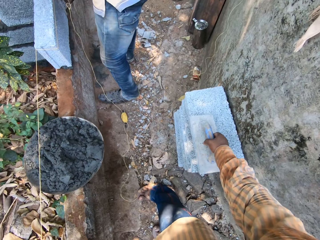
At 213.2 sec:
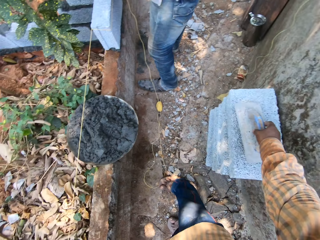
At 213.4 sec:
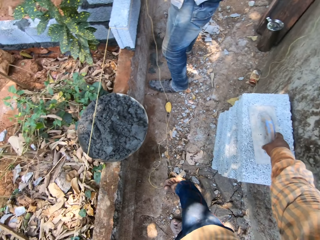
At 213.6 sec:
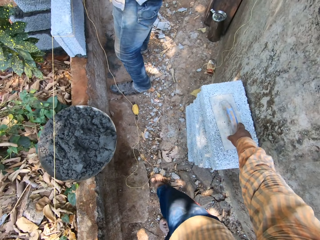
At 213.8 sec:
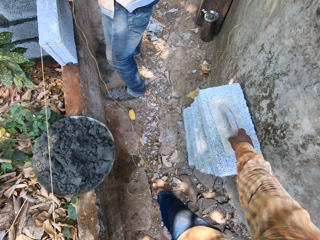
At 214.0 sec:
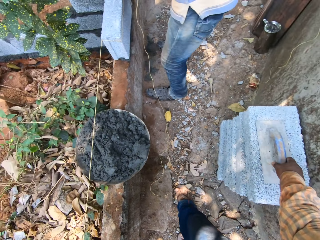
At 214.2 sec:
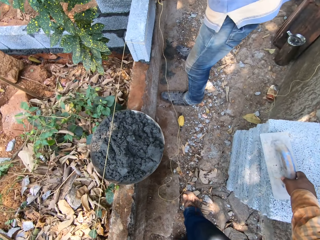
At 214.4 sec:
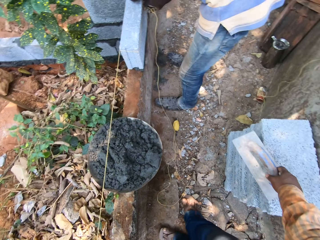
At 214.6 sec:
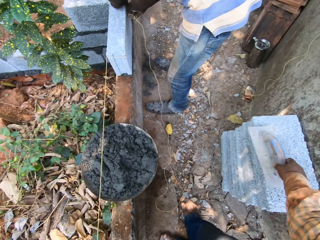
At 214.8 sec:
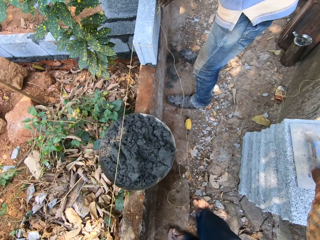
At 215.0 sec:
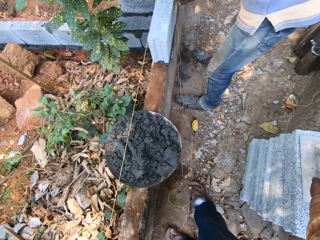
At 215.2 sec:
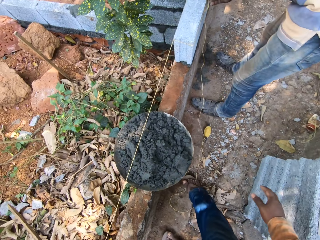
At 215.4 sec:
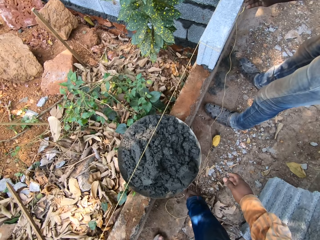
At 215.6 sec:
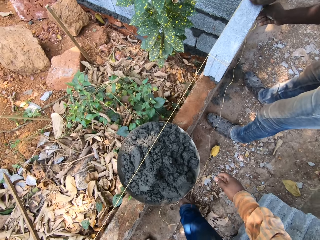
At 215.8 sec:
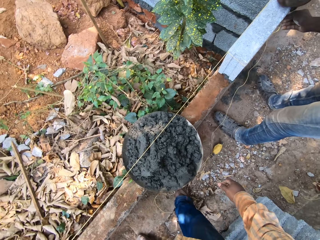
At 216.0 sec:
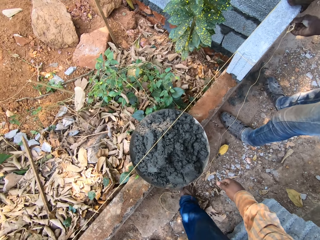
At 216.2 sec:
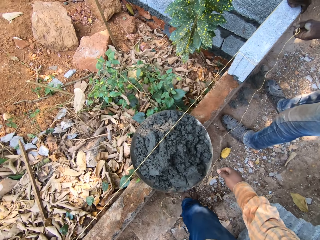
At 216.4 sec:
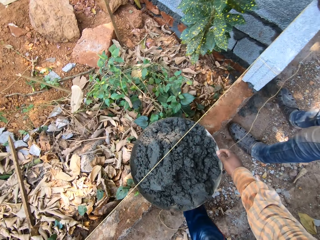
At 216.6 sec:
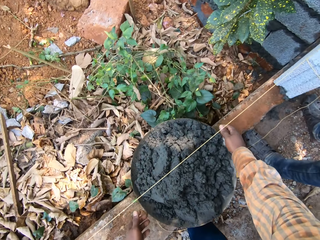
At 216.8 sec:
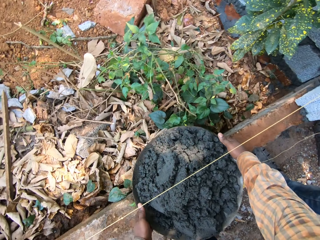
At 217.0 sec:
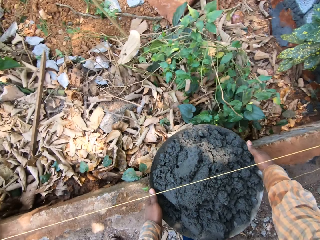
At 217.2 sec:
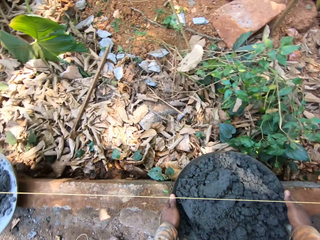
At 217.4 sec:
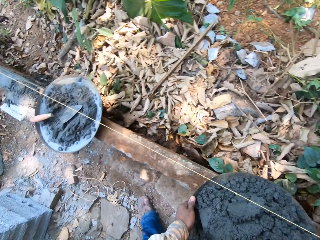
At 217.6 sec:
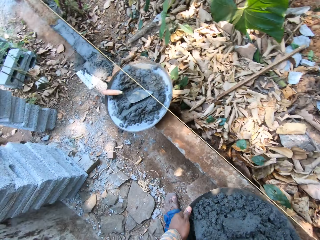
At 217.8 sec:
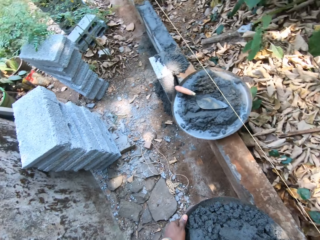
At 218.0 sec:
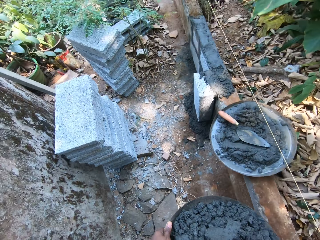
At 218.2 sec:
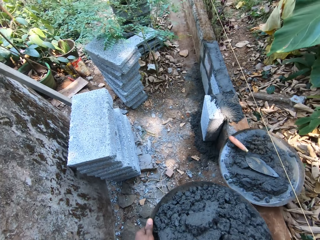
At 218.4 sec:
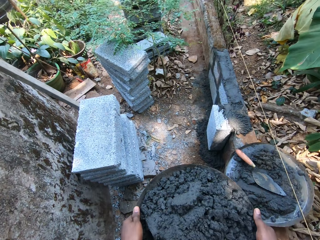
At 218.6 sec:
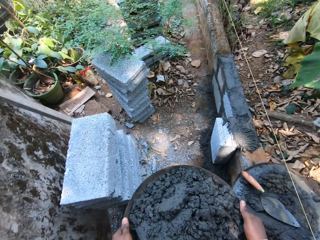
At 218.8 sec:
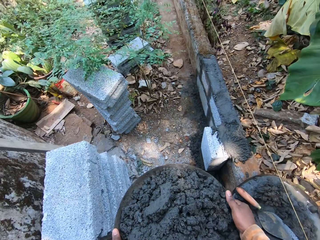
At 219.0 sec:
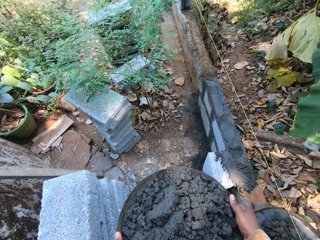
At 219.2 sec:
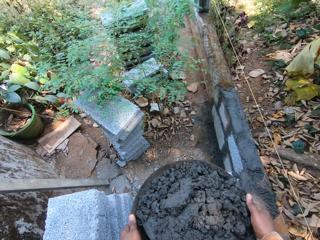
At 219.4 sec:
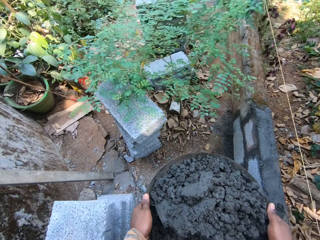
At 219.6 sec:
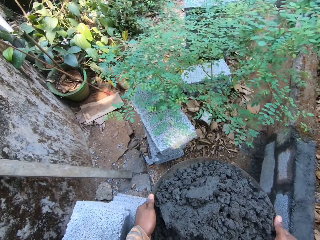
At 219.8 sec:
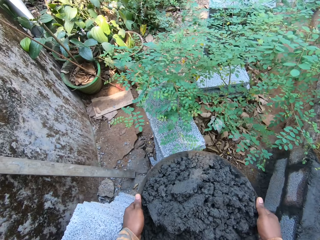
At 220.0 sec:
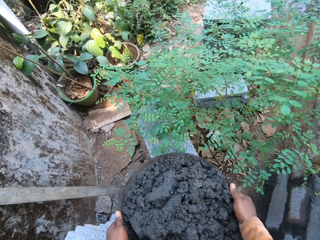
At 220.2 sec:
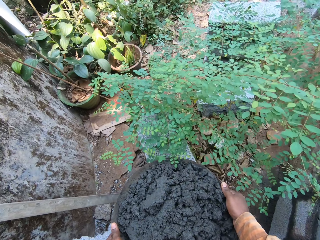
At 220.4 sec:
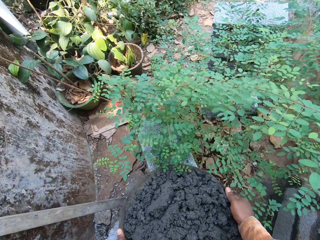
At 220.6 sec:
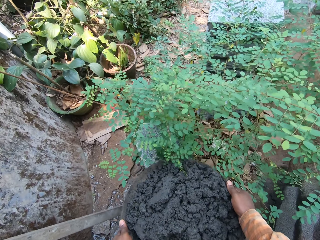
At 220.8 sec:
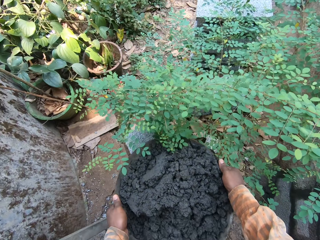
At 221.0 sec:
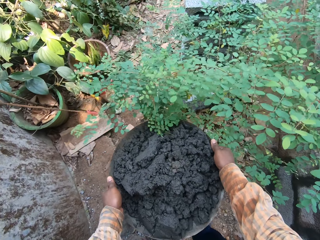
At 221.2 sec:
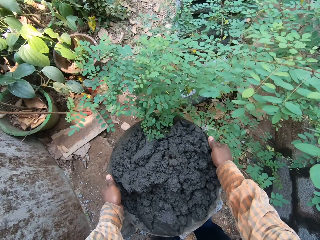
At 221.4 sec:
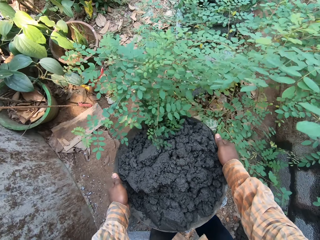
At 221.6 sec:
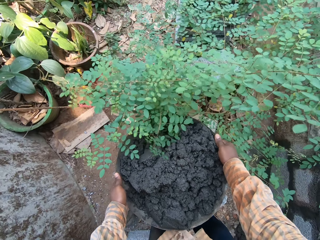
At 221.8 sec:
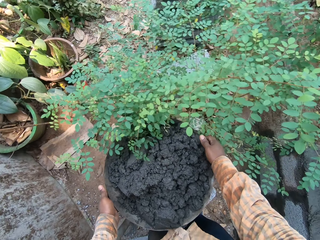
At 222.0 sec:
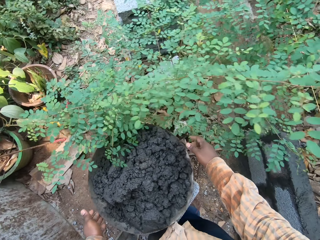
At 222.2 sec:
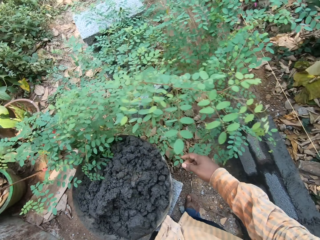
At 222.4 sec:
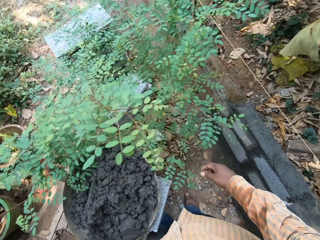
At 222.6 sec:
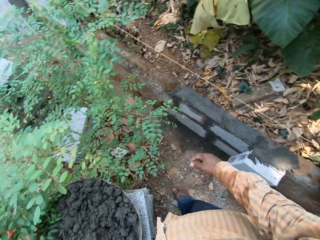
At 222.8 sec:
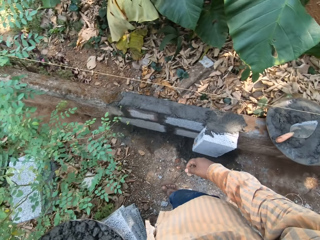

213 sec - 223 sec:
The camera wearer drops the metal float on a block with his right hand. He picks up the metal float from the block with his right hand. He drops the metal float on the block with his right hand. He carries the head pan with cement from the fence with both hands. He walks on the ground. He drops the head pan on the block with both hands.

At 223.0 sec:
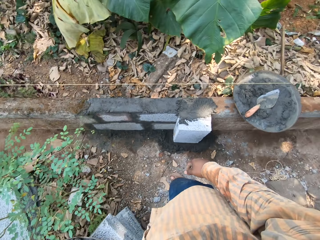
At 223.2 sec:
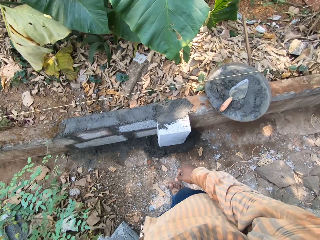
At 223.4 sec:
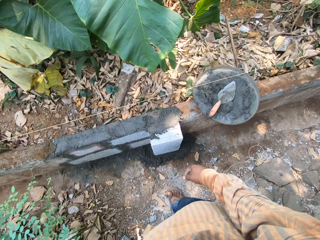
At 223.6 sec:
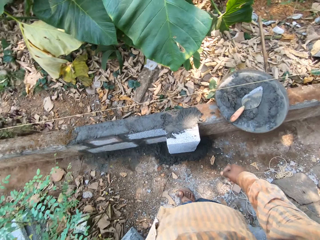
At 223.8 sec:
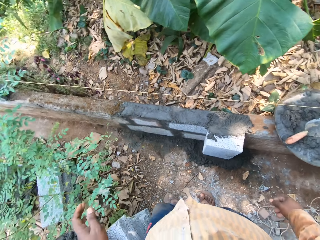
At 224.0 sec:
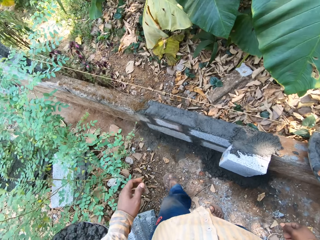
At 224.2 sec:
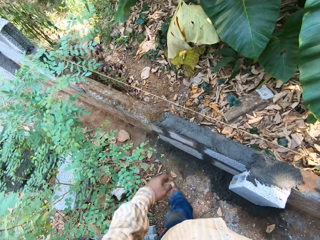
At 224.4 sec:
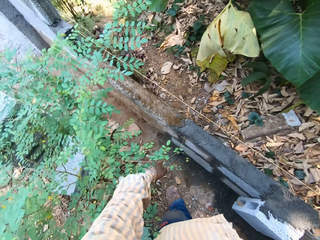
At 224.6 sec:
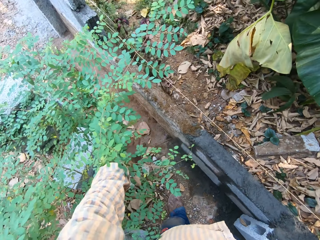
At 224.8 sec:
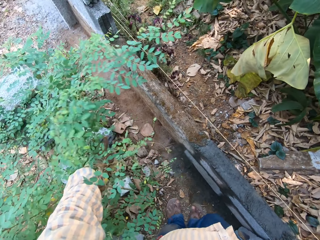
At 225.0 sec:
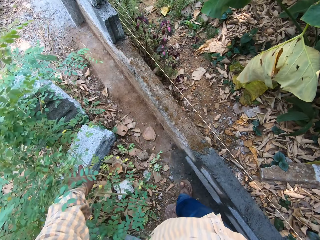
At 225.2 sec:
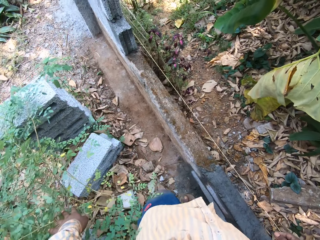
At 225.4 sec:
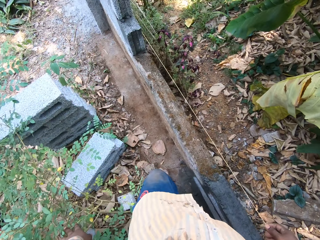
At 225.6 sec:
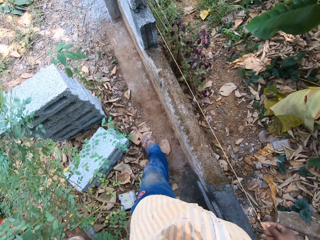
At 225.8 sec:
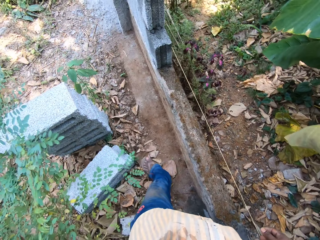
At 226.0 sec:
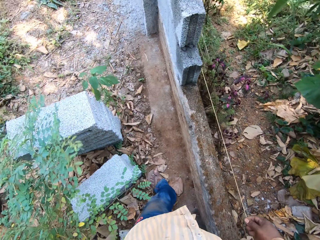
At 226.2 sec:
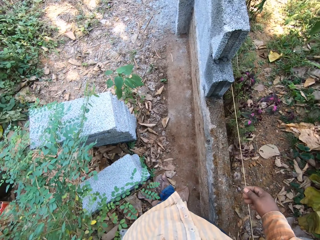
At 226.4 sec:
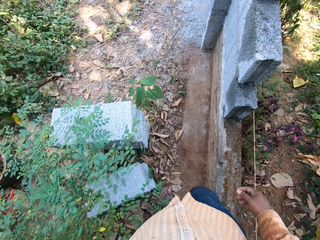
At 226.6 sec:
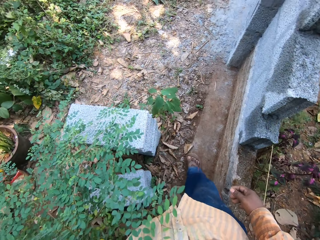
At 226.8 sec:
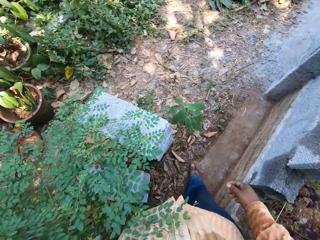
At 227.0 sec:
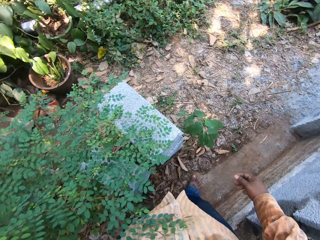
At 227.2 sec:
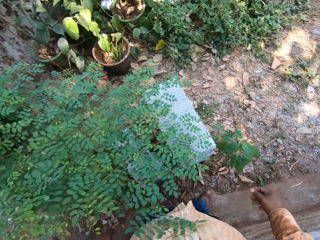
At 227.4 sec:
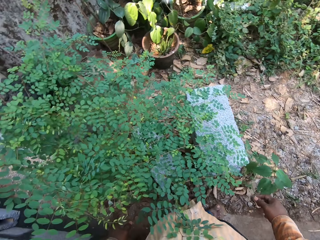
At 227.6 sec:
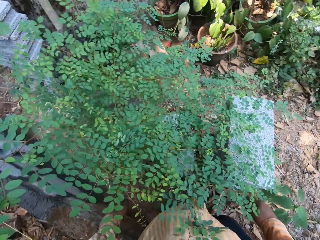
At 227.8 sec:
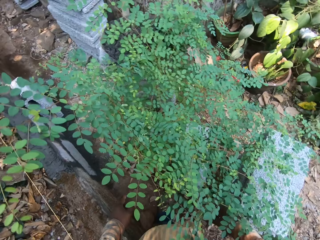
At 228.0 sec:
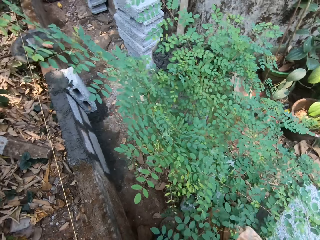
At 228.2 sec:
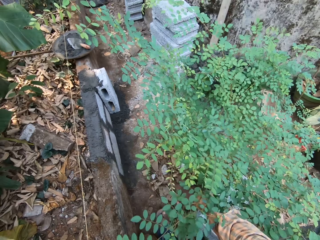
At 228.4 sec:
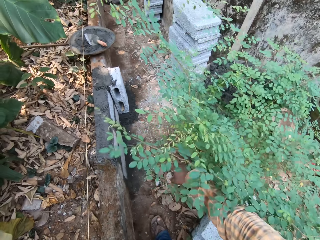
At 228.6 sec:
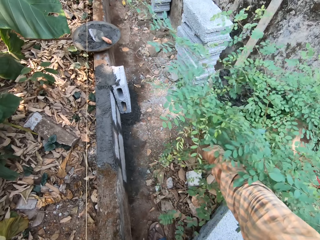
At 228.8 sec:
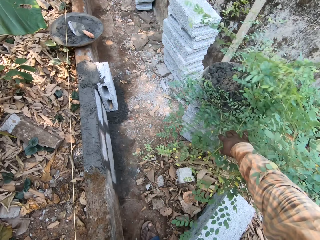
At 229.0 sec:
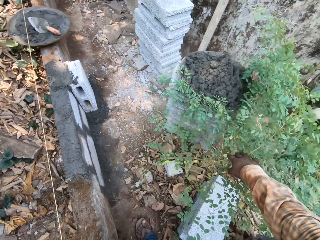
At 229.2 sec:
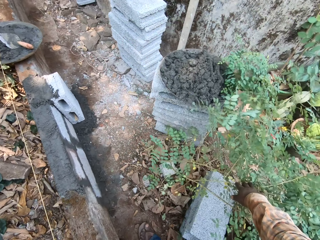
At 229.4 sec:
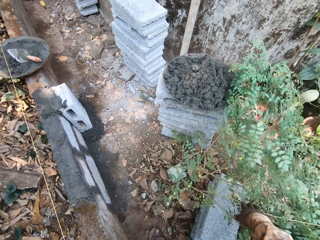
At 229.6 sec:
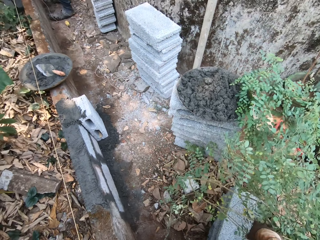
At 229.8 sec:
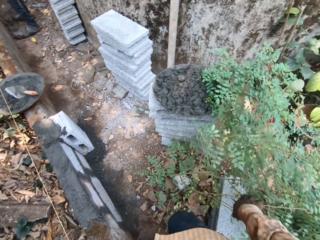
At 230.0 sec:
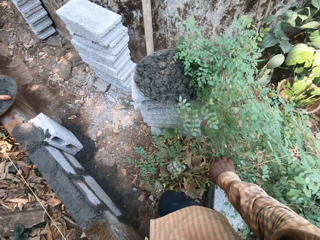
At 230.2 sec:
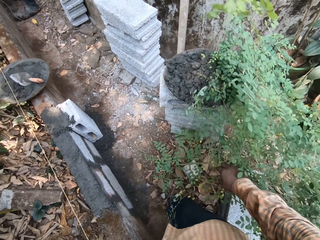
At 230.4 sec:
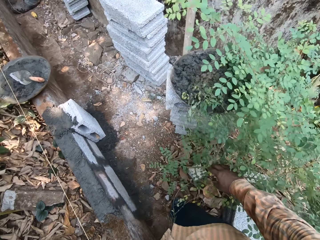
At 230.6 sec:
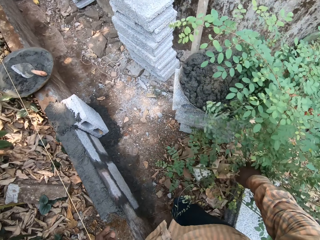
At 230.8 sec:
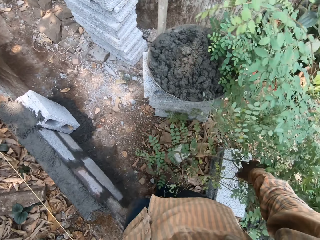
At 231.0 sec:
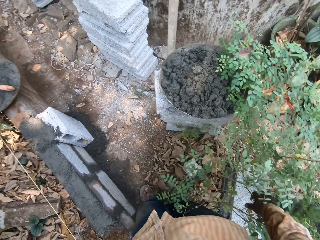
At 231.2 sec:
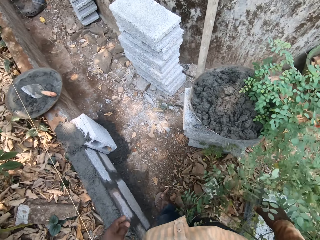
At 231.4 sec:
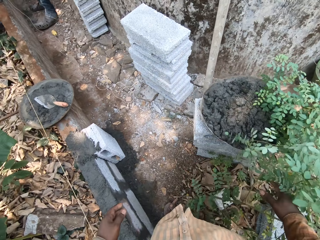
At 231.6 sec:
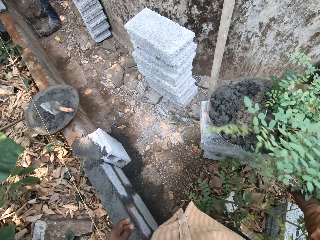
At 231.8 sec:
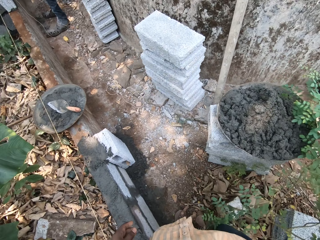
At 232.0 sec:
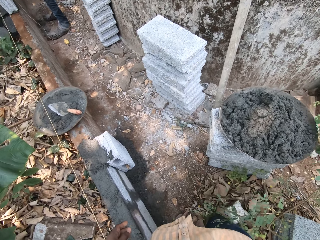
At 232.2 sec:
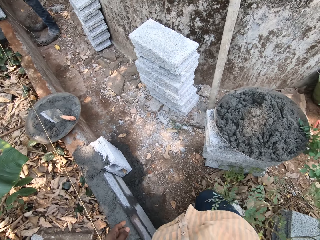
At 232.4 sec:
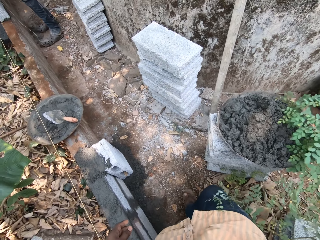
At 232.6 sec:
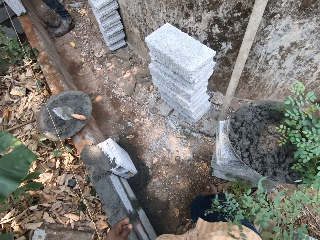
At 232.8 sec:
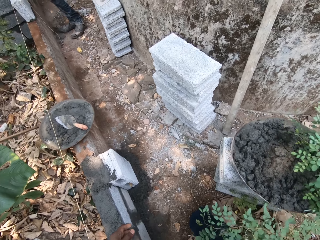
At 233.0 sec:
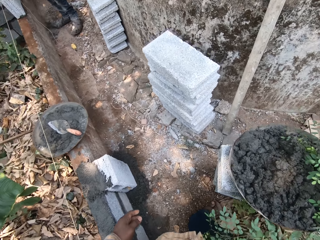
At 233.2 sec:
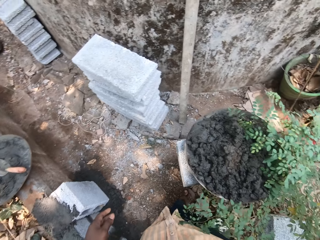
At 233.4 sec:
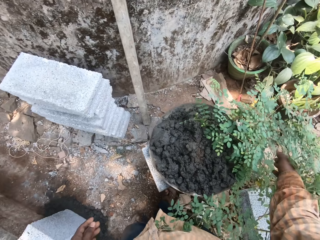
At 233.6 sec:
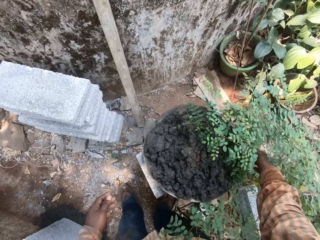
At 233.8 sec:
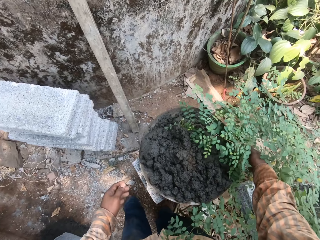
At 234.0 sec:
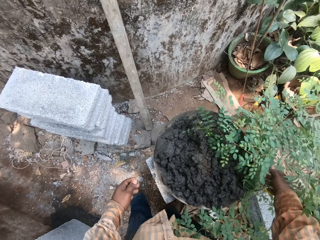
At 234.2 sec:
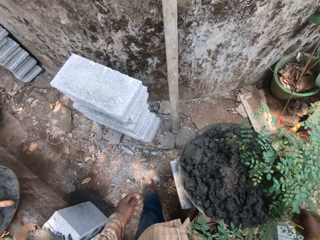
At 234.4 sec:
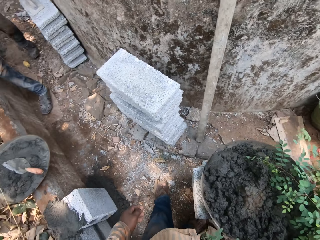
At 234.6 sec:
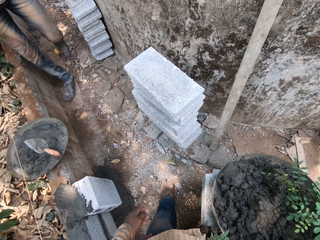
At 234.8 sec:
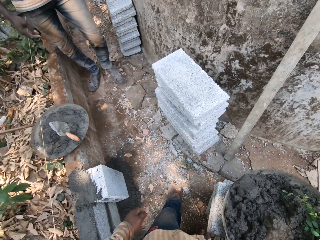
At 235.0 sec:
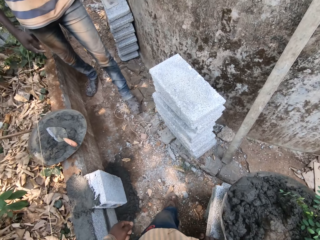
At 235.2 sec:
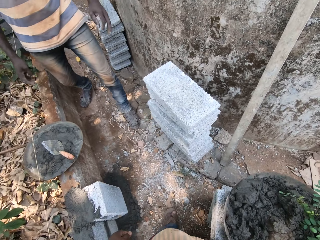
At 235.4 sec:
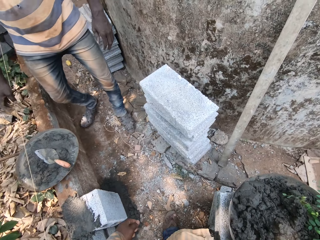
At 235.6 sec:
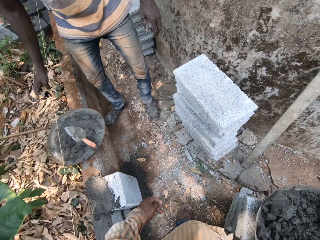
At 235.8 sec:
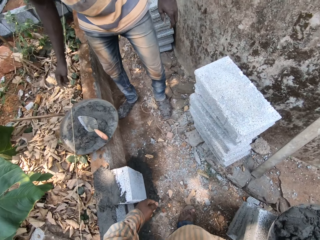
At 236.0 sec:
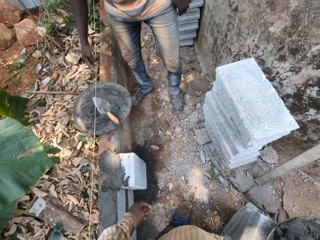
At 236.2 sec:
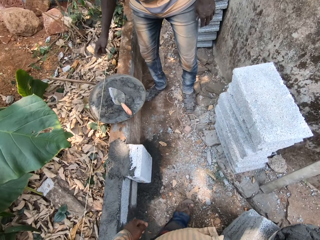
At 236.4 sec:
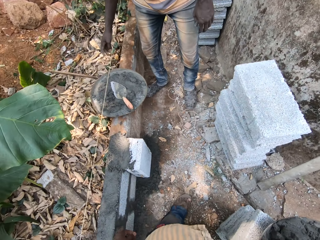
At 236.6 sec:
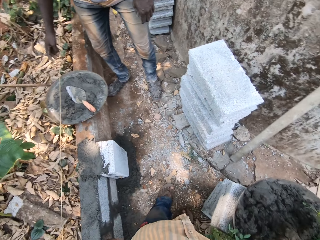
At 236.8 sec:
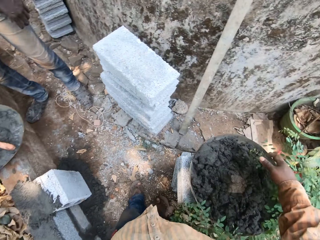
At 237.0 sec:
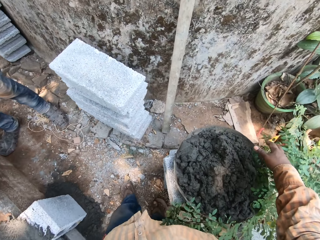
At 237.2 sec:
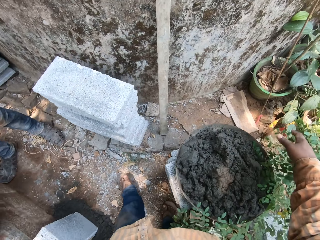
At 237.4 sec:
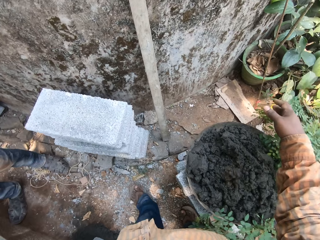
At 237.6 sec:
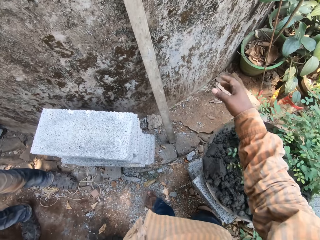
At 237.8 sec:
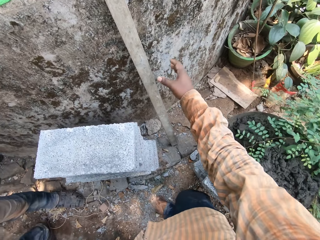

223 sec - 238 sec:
The camera wearer pushes the tree branch to the side with his left hand. He walks on the ground. He pushes the tree branch with his right hand. He looks around. He converses with a man. The man touches the rope with his right hand.
